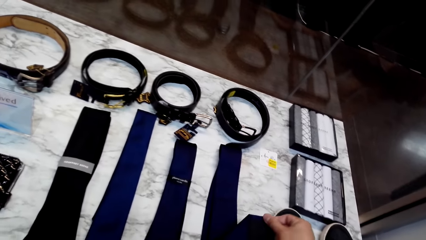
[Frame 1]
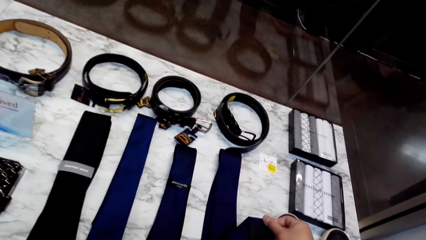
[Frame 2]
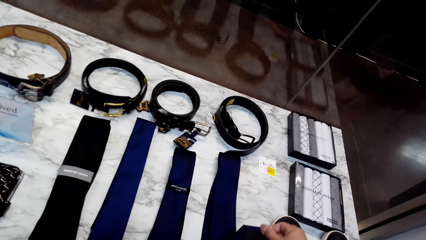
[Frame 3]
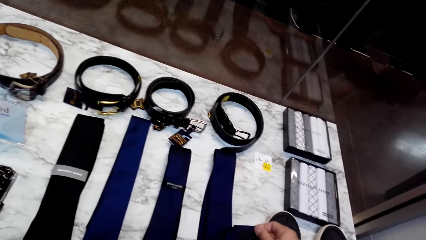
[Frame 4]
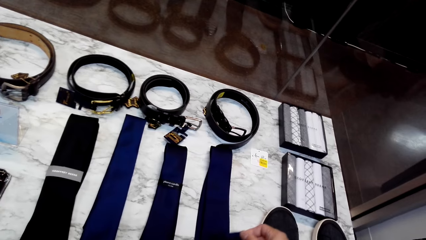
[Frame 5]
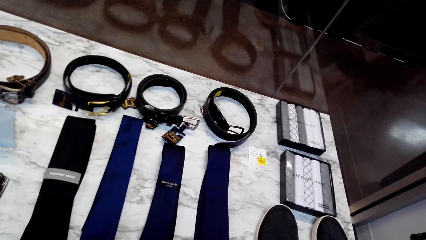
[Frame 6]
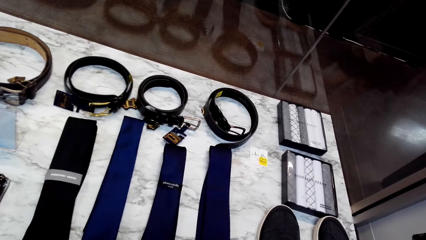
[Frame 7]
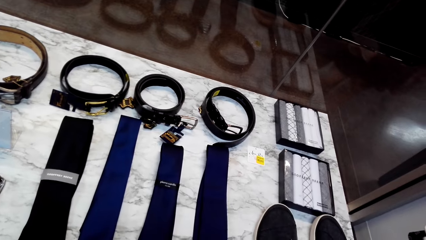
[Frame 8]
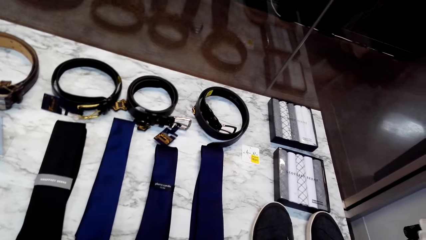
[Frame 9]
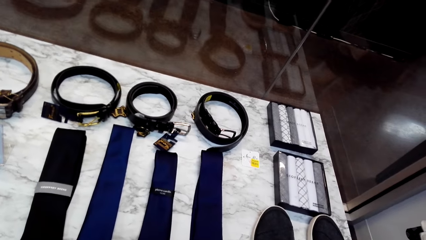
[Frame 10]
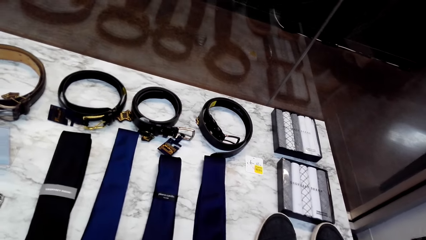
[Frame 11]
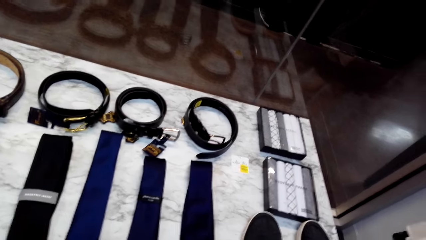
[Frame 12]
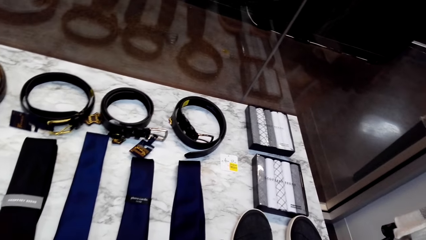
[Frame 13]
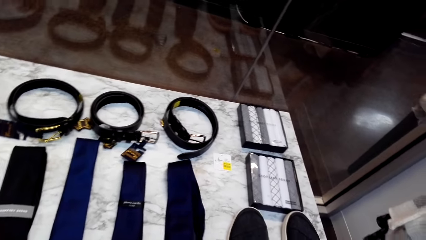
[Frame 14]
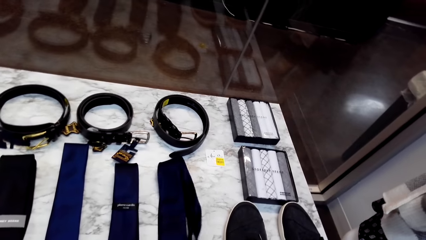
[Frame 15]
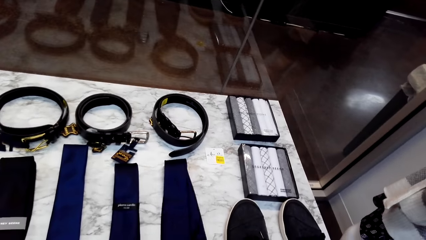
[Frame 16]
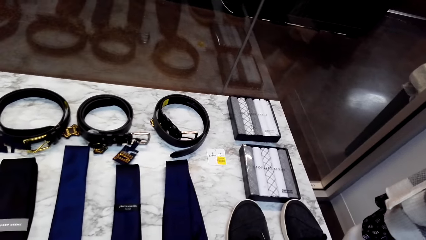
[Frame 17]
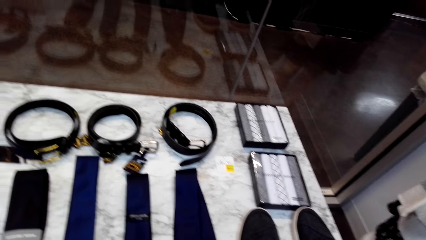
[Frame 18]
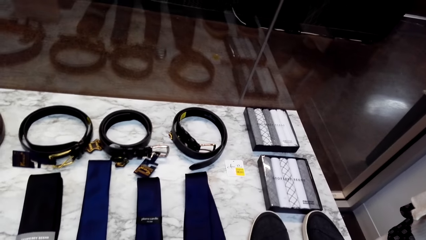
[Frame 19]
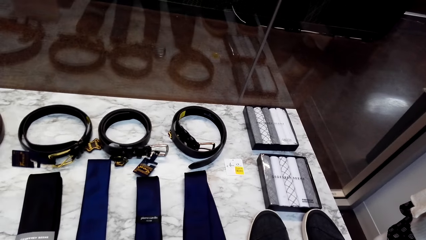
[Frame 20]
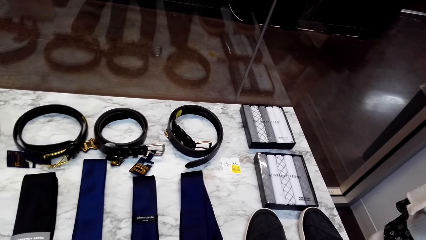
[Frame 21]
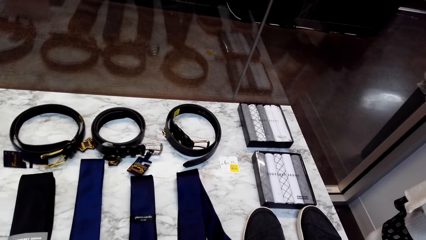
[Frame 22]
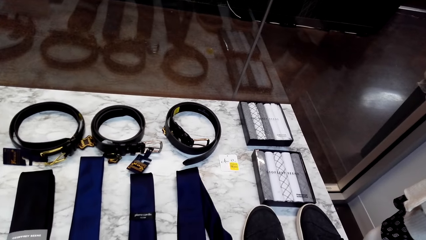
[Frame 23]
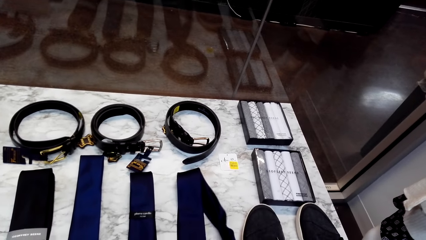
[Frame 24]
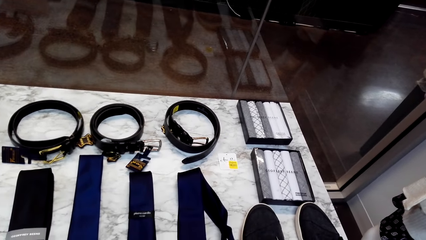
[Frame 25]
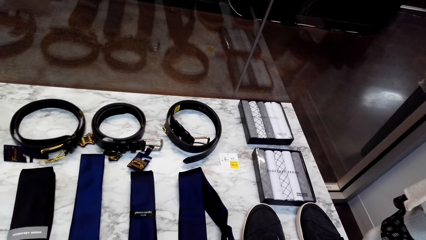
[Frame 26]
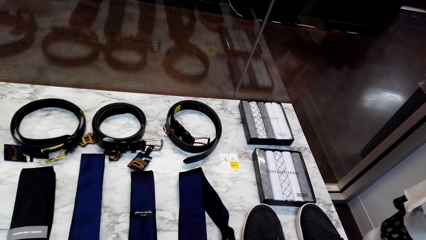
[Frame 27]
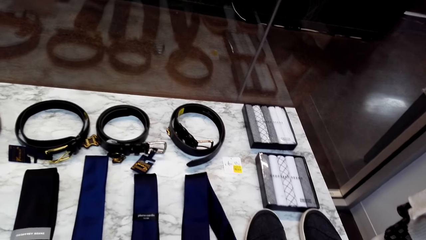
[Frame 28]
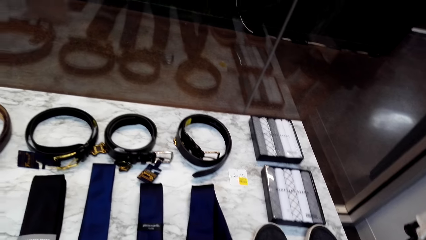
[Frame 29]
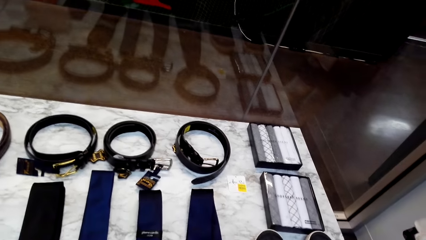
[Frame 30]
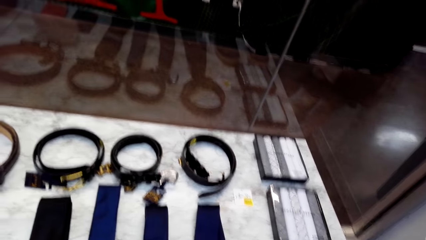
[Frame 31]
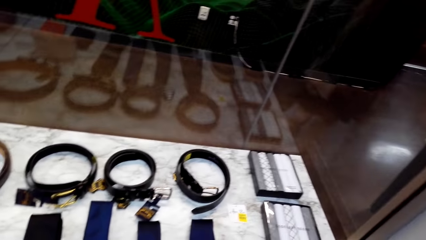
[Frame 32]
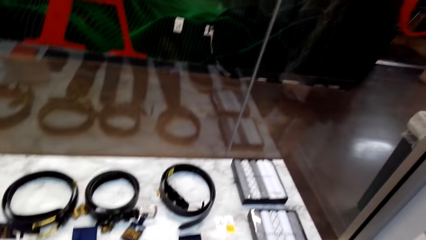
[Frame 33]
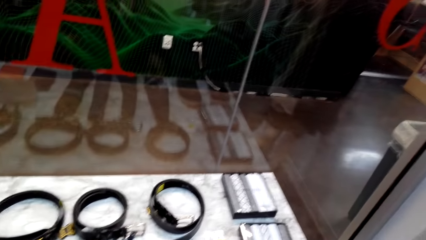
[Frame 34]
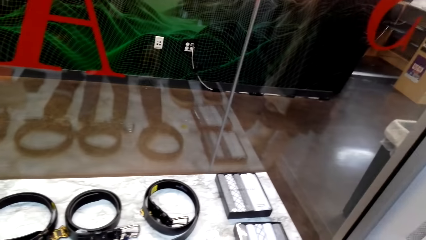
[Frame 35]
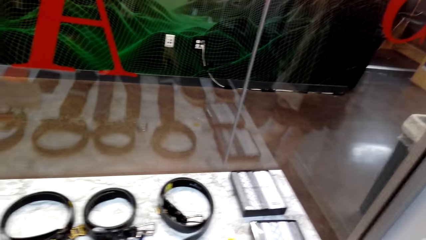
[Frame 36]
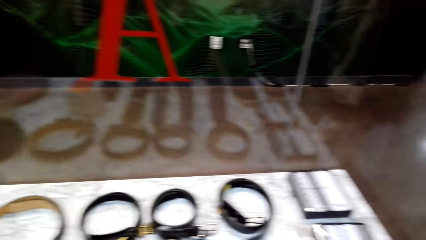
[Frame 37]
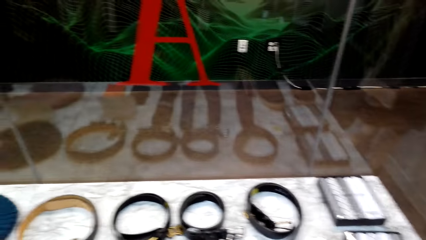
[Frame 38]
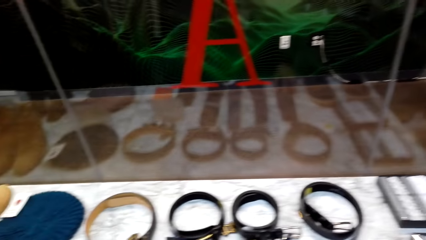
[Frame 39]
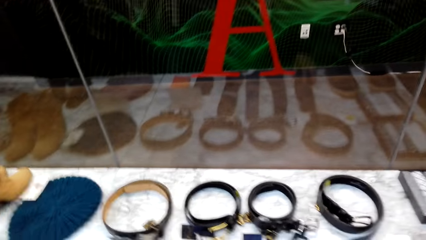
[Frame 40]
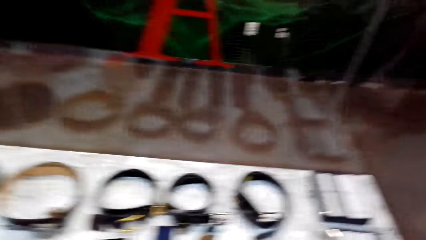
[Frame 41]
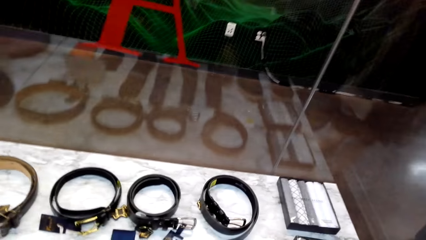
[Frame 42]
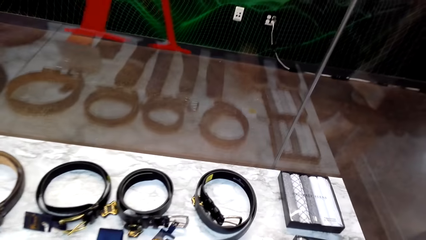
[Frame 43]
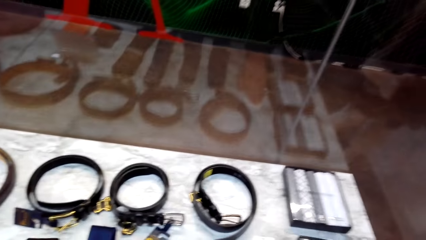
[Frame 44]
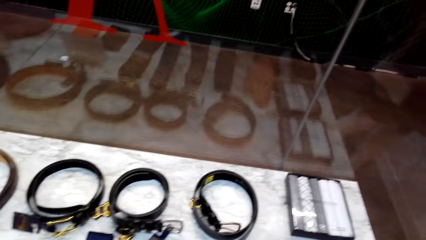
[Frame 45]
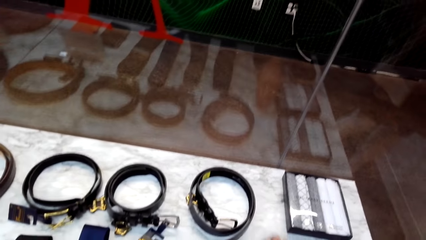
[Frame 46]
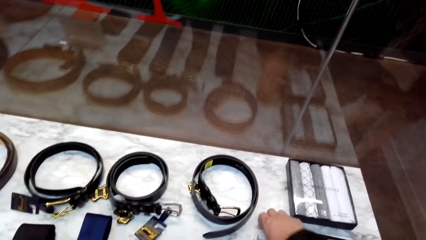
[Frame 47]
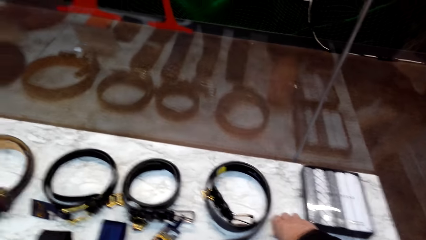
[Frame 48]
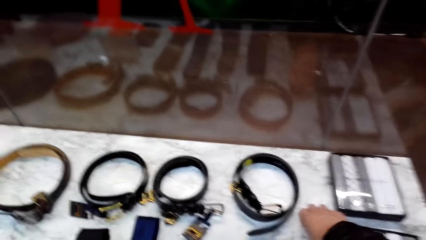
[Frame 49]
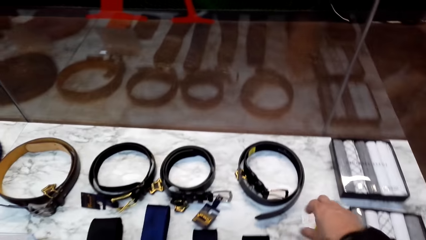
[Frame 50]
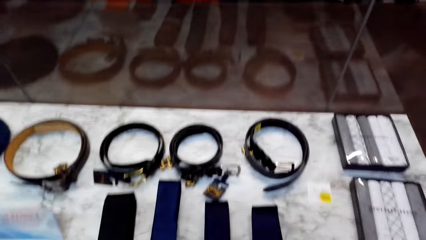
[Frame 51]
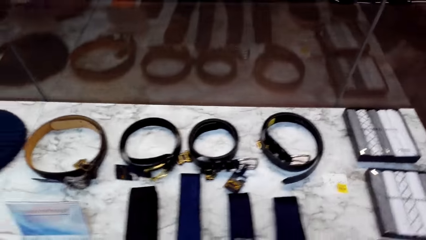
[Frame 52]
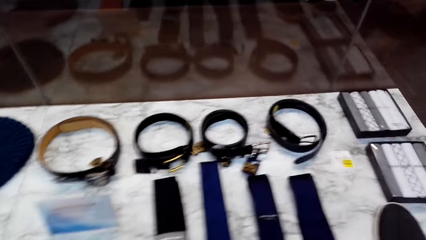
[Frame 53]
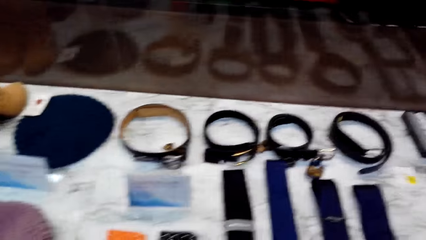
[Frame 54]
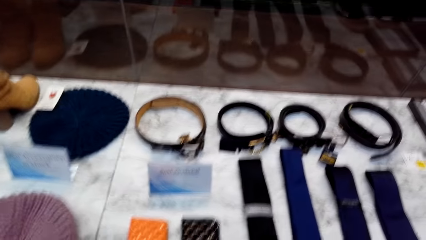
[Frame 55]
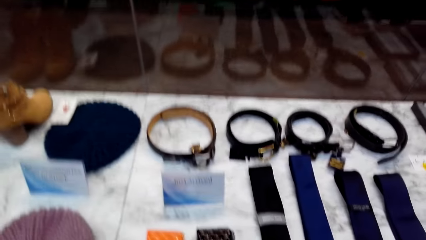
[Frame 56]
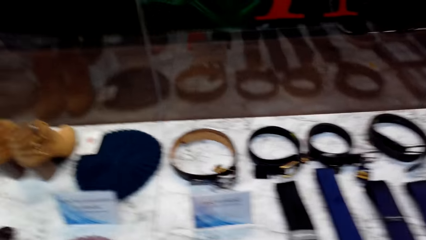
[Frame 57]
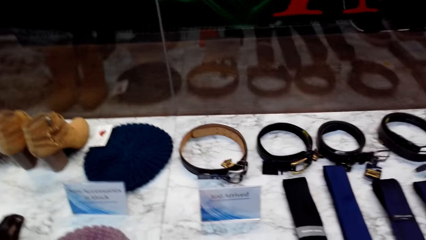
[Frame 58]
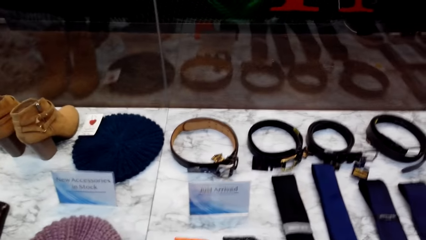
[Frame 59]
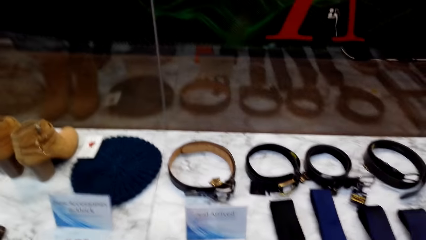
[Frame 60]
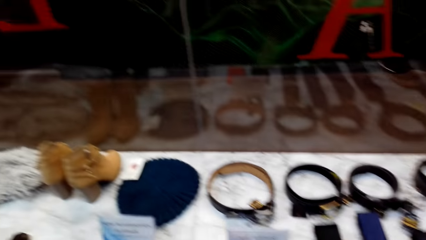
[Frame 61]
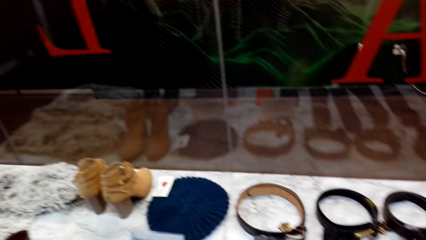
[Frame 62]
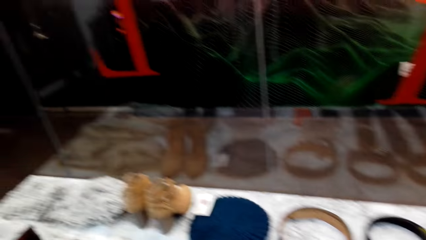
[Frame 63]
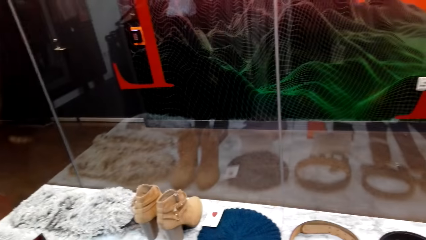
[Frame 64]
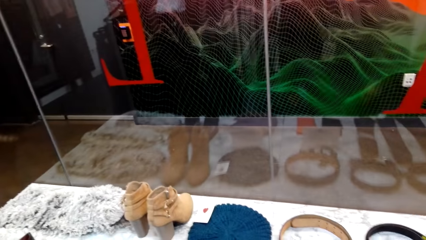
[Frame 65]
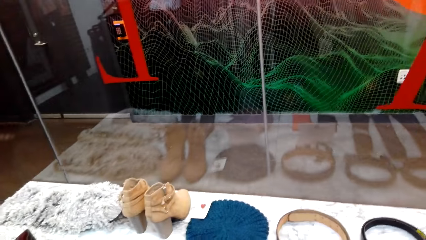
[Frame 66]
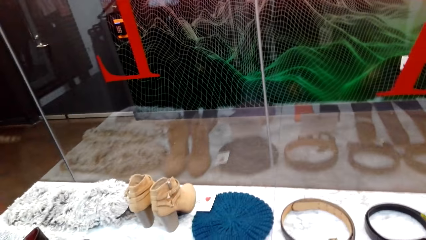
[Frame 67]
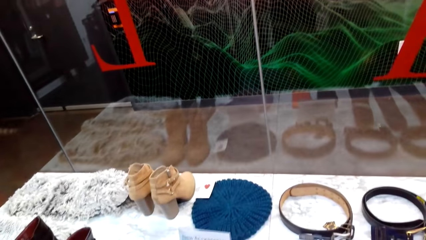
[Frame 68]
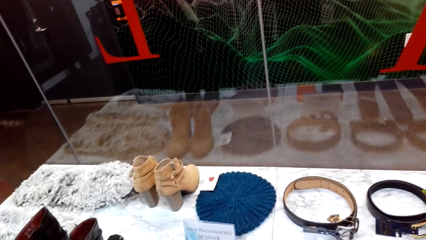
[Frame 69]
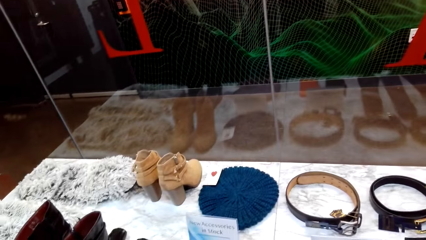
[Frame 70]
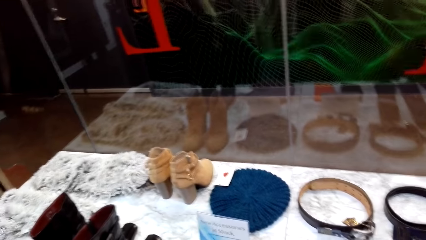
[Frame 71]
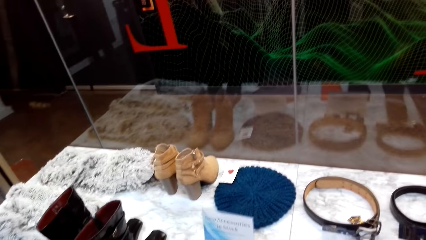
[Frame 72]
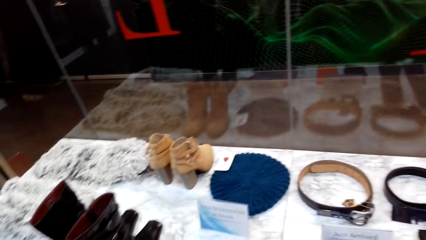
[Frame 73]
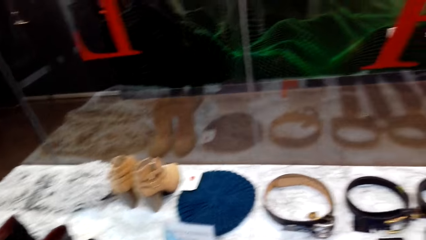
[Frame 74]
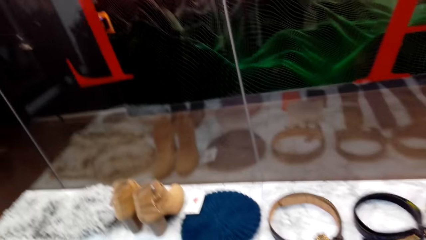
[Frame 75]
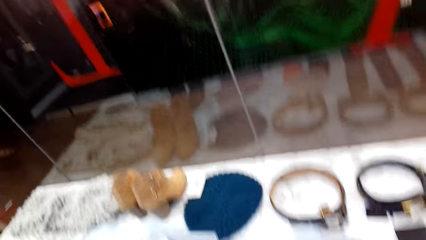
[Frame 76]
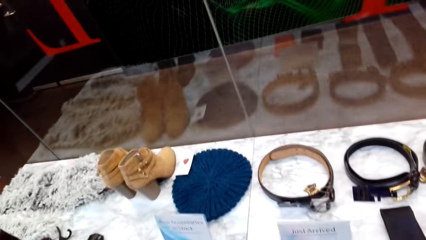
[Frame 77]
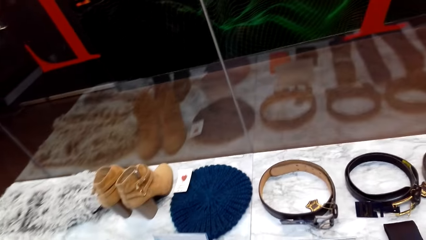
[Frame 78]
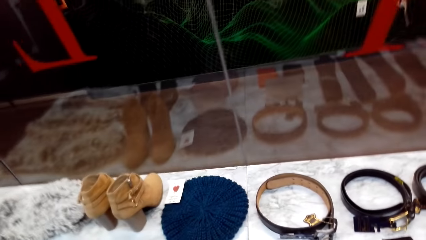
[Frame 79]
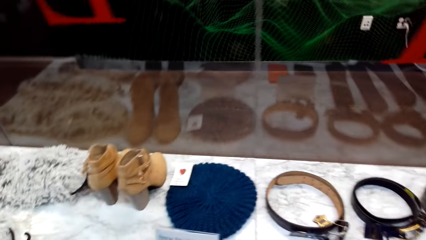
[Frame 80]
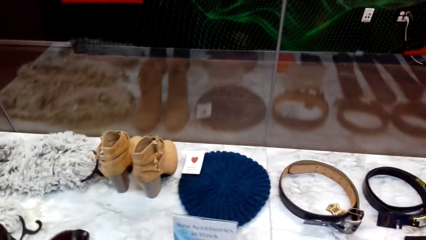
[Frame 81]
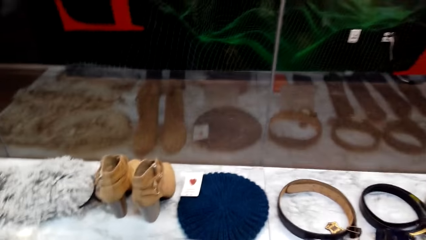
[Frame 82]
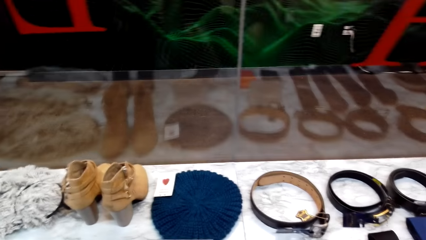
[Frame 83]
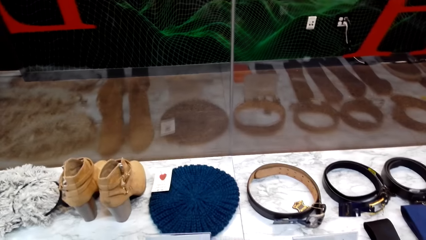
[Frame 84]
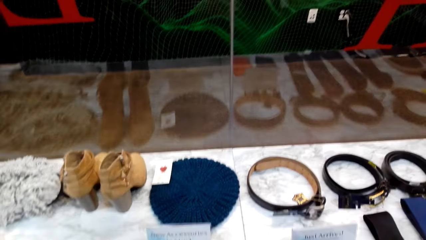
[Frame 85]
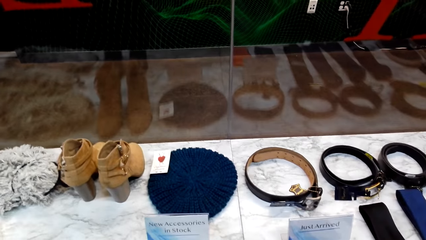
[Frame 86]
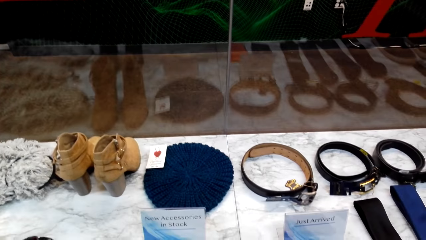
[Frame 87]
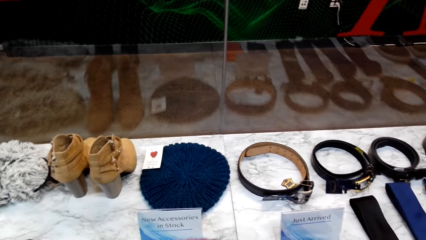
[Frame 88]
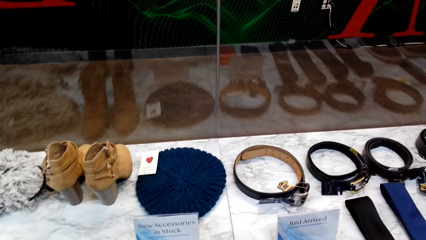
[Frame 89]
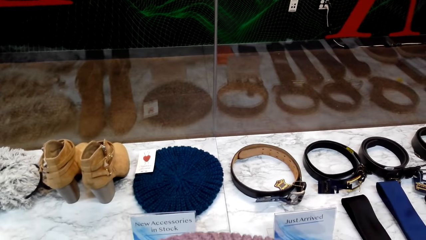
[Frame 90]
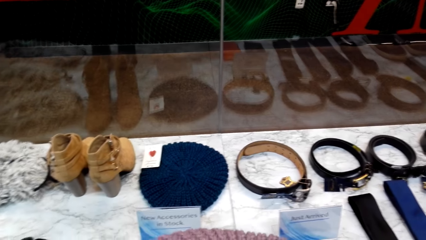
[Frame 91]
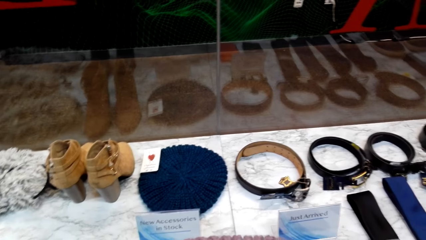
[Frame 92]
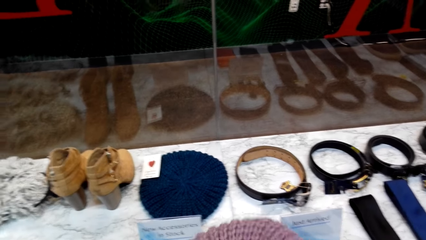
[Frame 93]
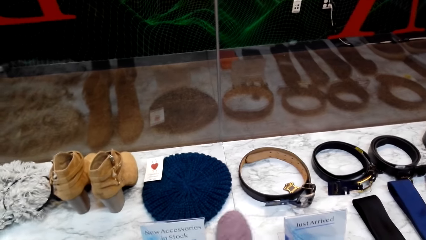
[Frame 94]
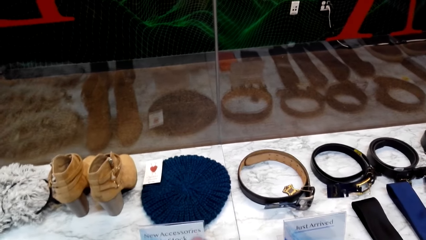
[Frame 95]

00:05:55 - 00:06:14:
The camera wearer takes a look at the tie on the table. They put down the shoe on the table. They pick up the price tag on the table. They look around the table. They pick up the knitted hat.
